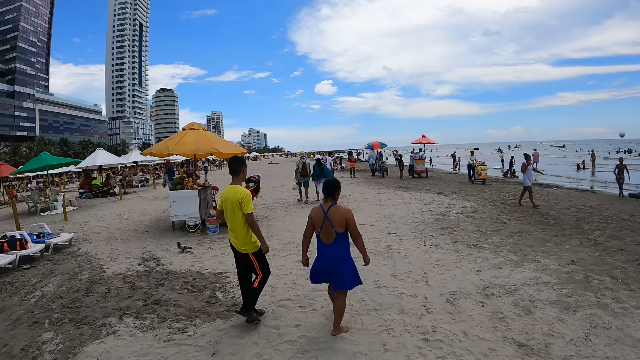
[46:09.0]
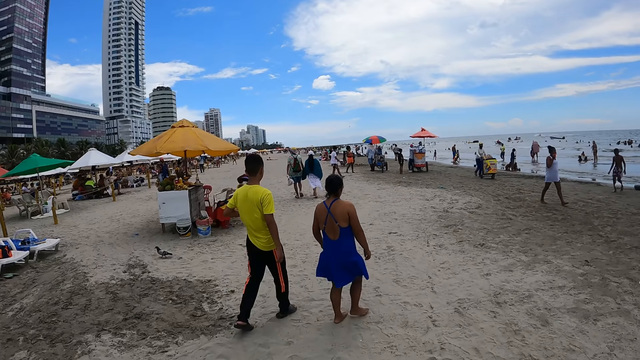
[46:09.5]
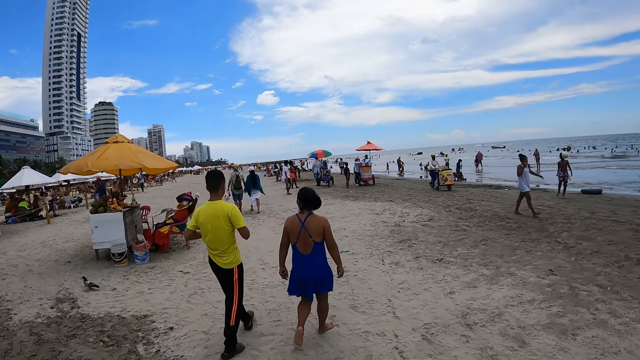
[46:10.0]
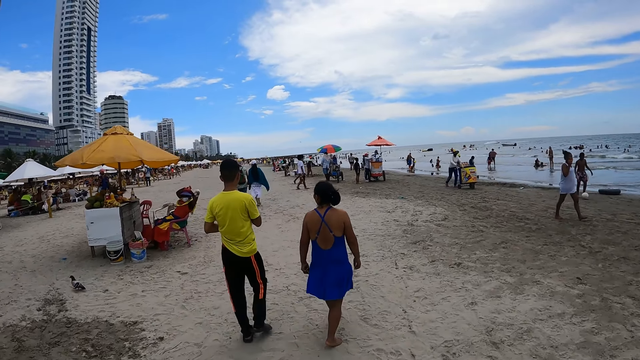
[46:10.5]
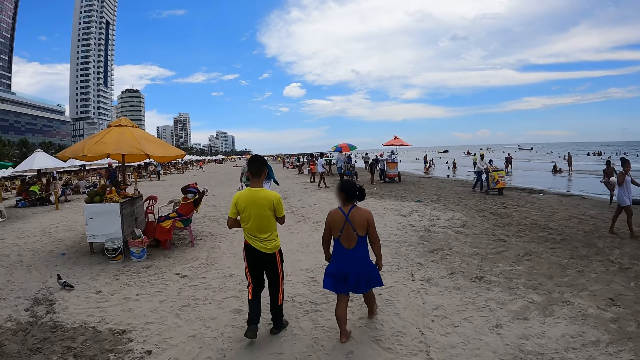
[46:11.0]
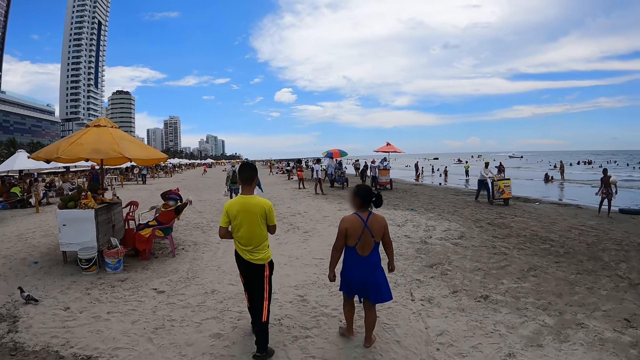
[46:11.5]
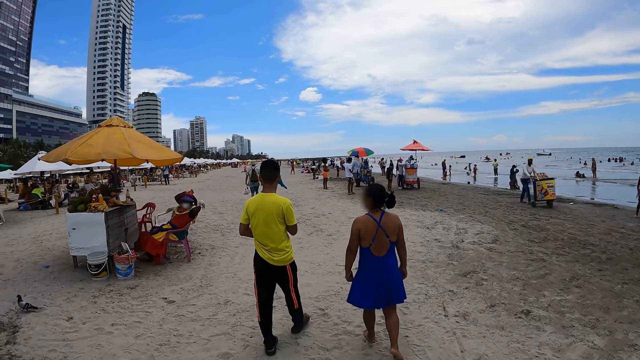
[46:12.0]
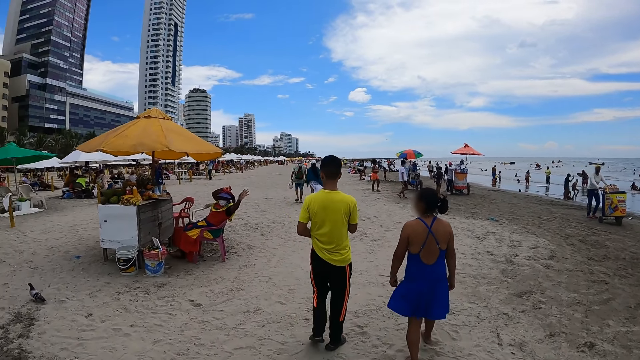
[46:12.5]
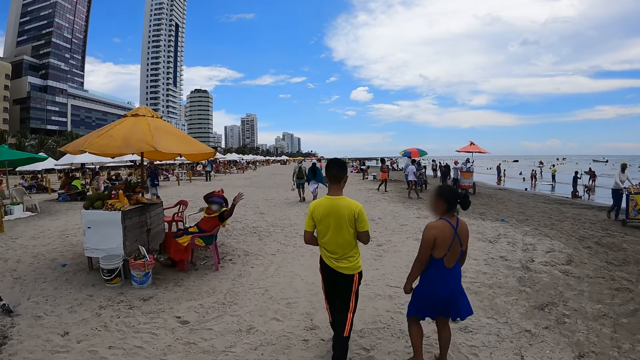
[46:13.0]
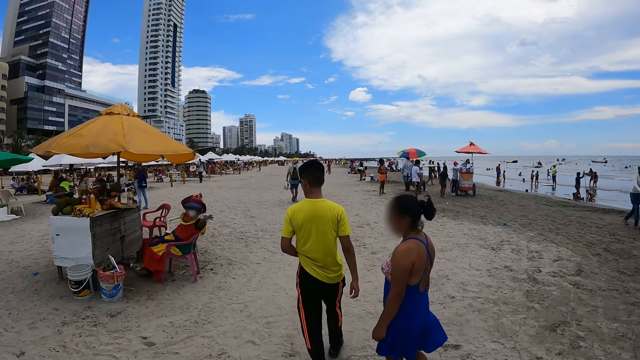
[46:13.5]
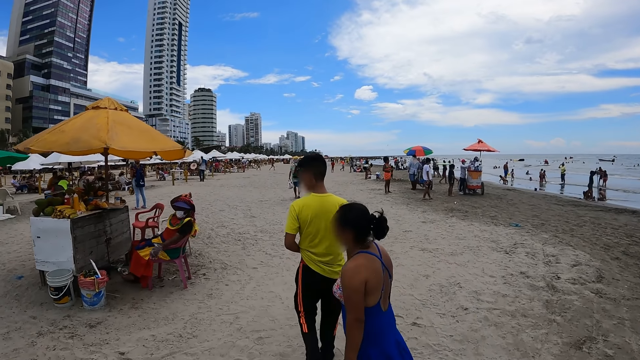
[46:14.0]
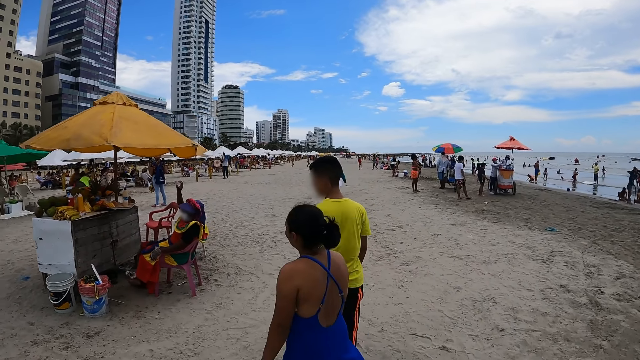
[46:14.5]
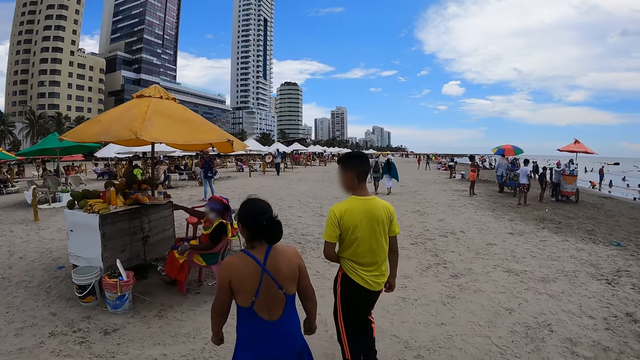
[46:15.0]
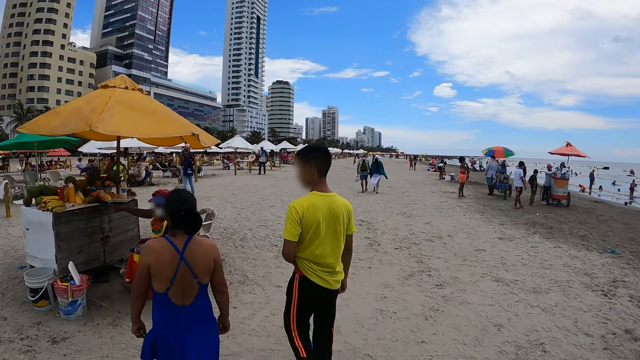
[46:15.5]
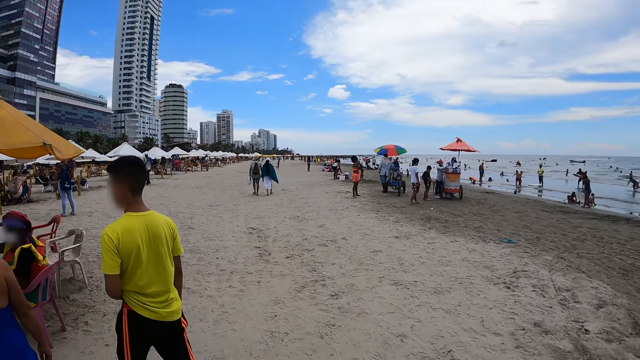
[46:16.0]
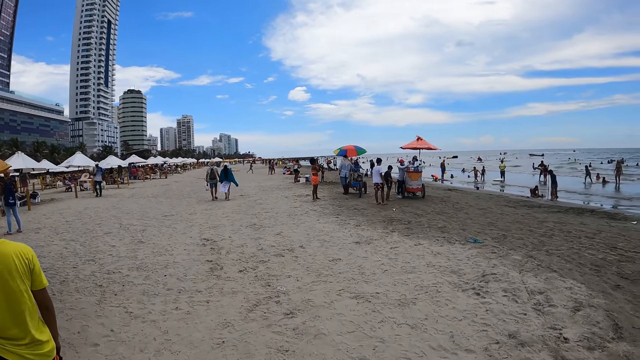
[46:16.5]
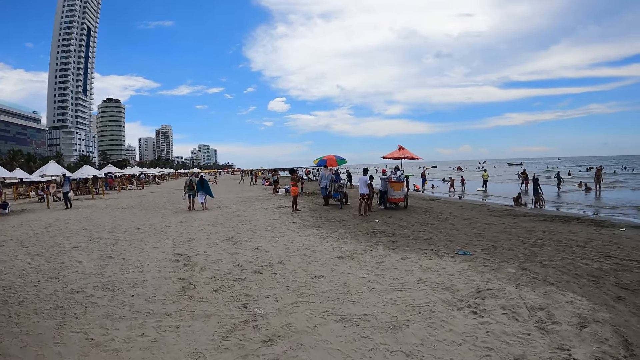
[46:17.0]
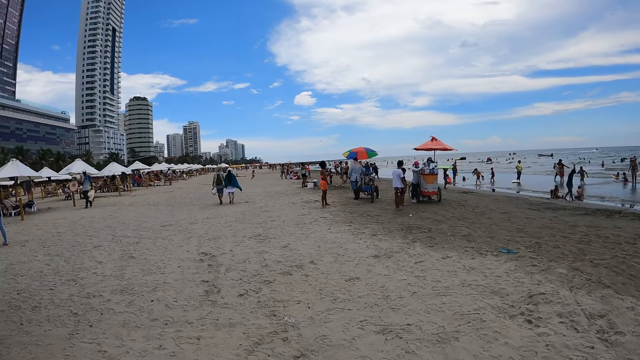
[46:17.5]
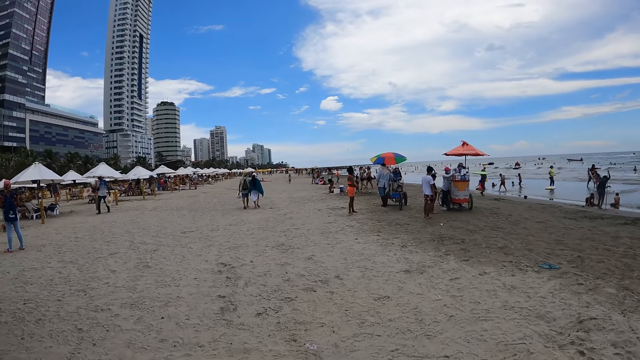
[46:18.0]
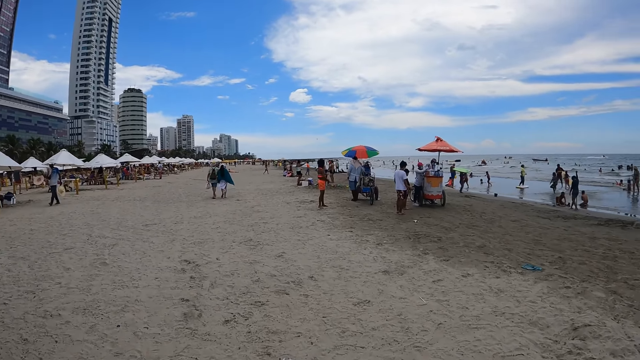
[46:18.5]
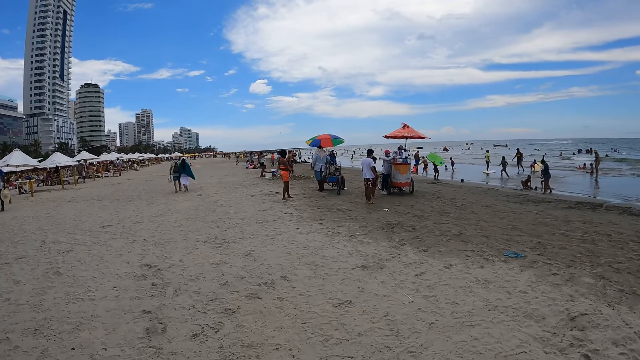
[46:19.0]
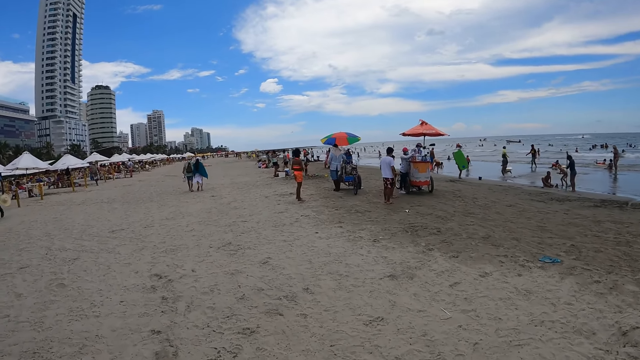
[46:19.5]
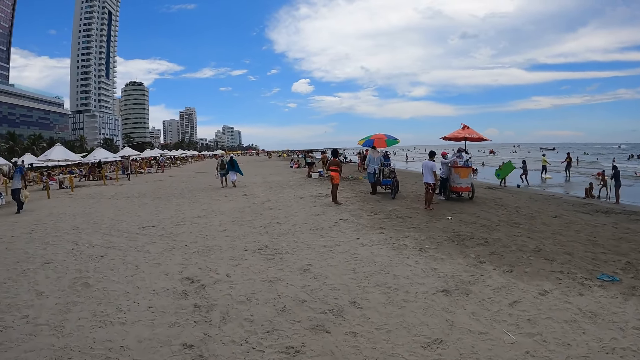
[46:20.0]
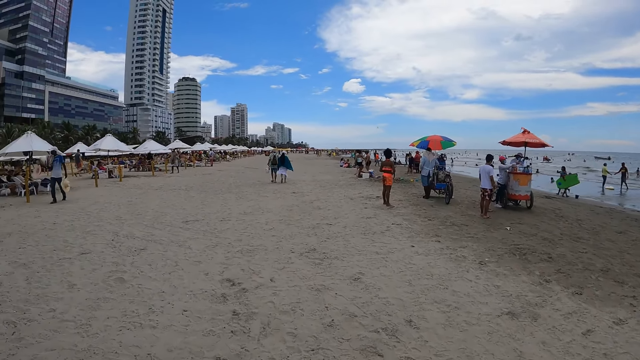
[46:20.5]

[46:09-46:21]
The camera wearer walks on the beach. They walk on the beach repeatedly.

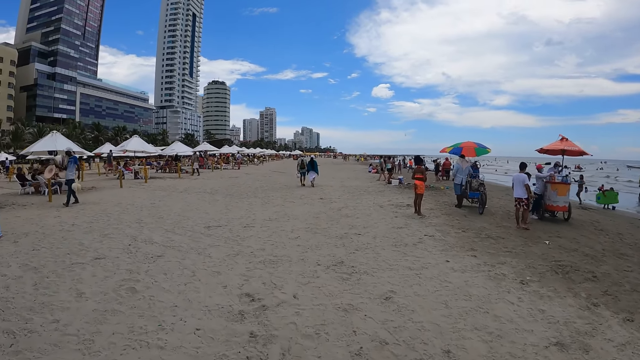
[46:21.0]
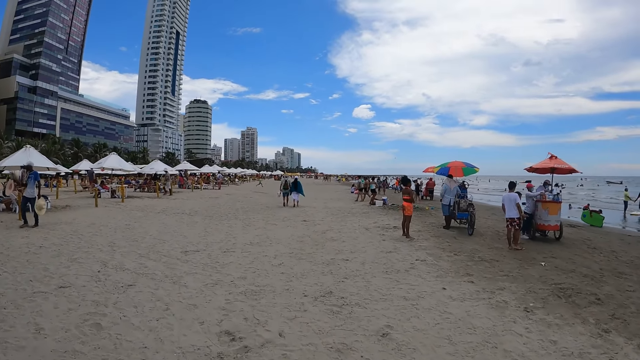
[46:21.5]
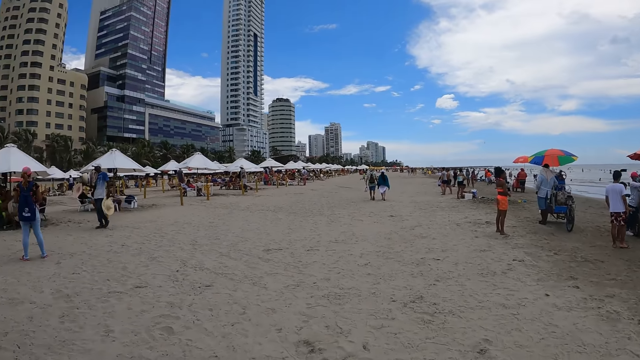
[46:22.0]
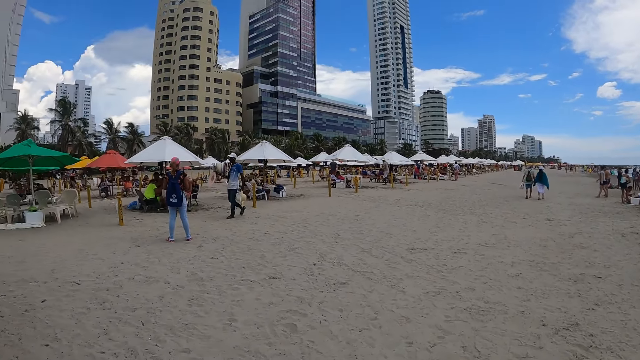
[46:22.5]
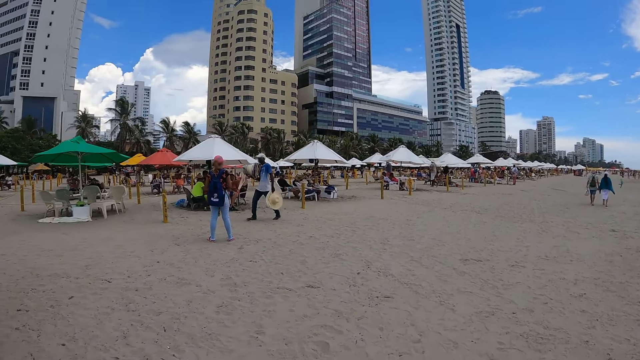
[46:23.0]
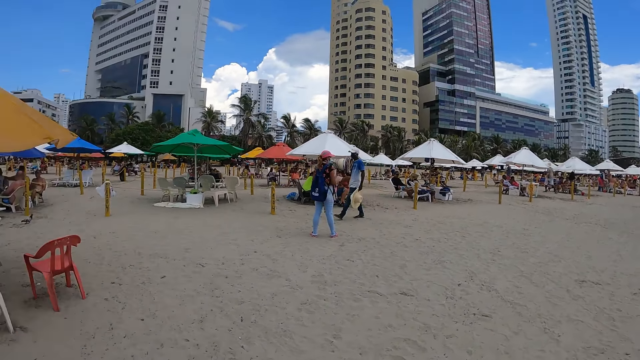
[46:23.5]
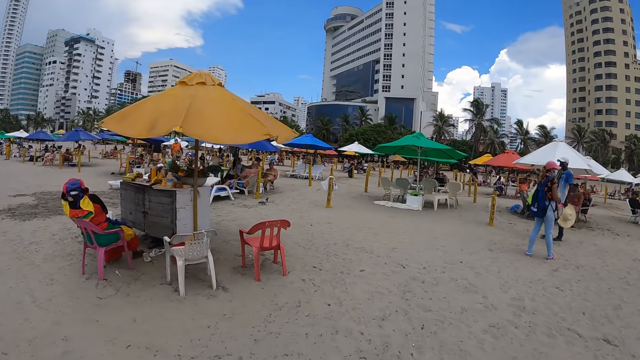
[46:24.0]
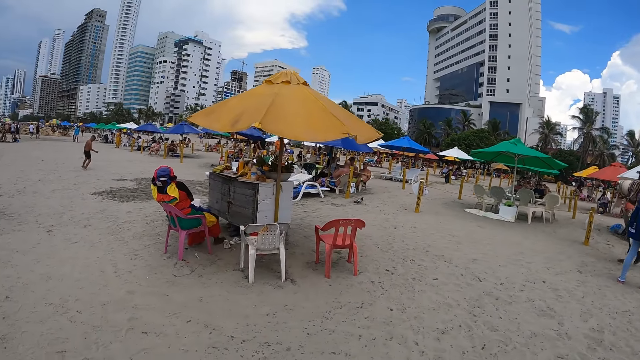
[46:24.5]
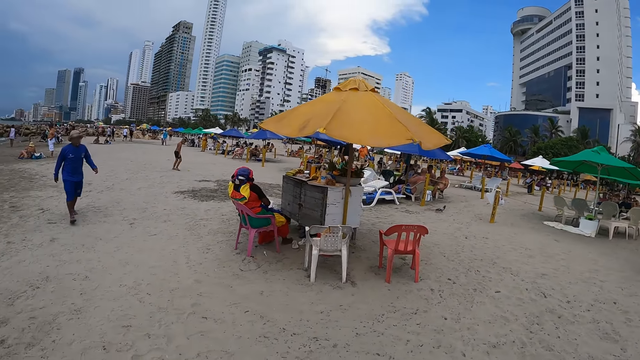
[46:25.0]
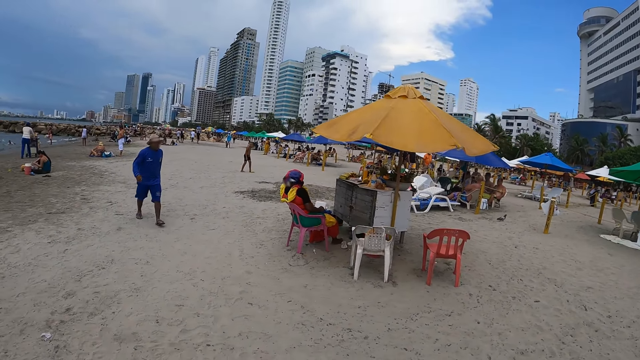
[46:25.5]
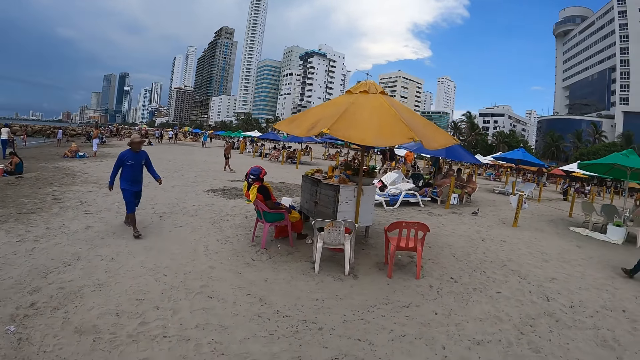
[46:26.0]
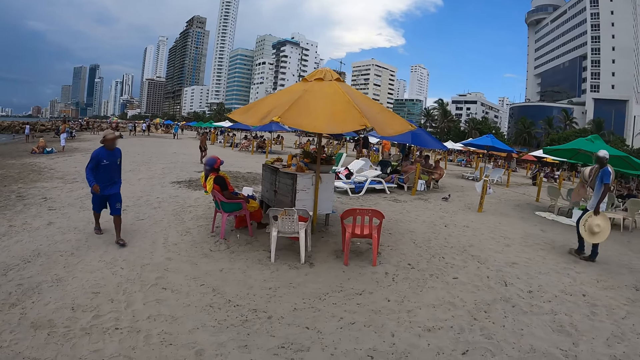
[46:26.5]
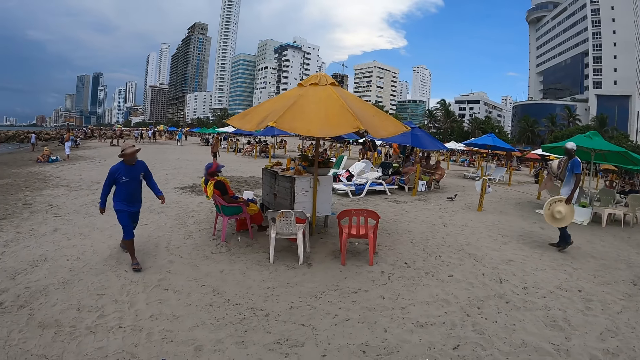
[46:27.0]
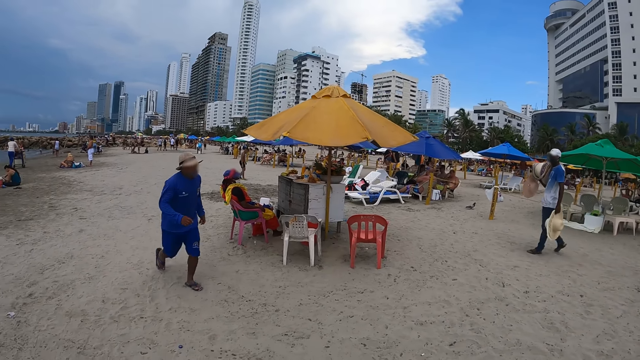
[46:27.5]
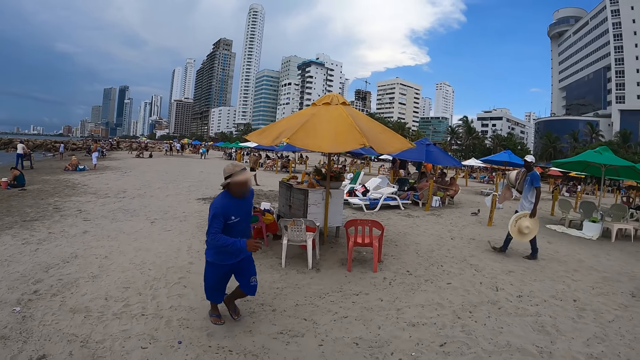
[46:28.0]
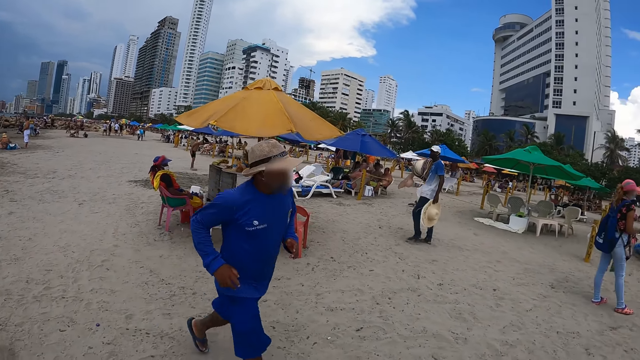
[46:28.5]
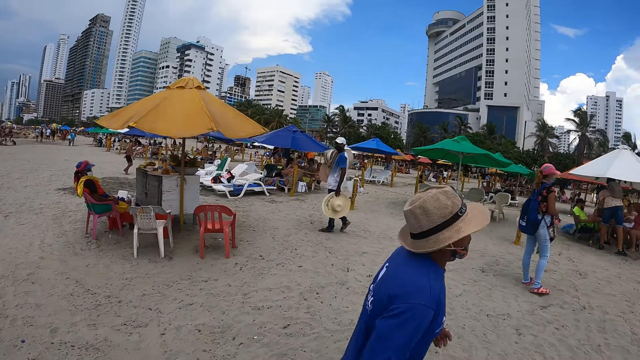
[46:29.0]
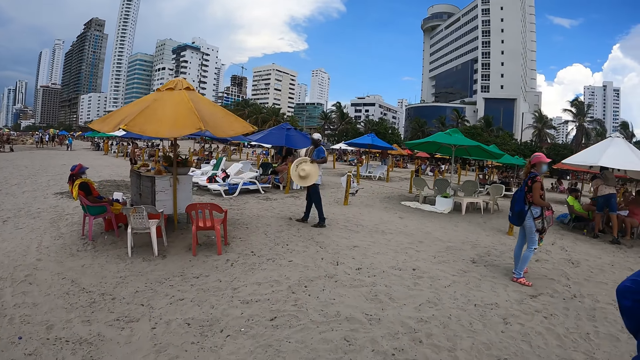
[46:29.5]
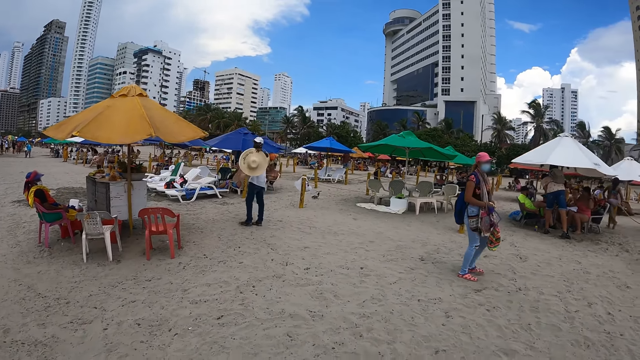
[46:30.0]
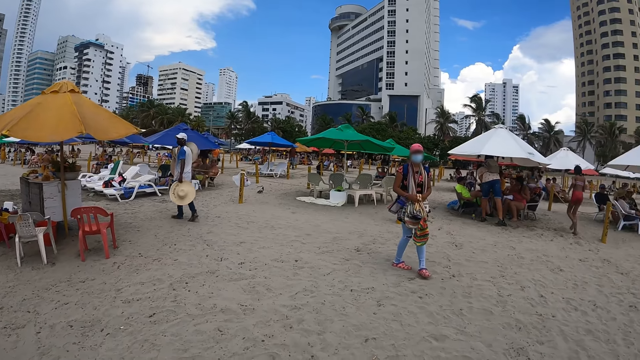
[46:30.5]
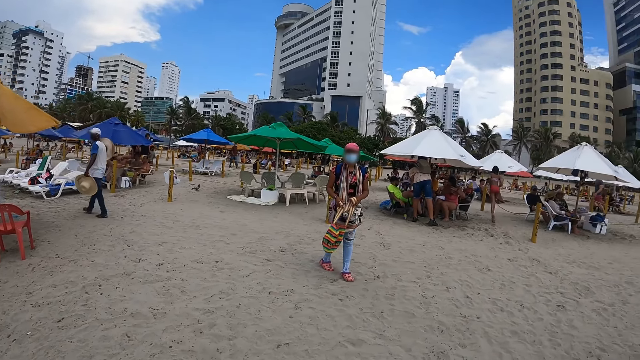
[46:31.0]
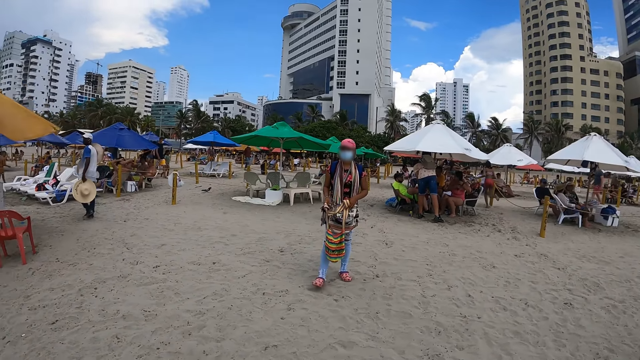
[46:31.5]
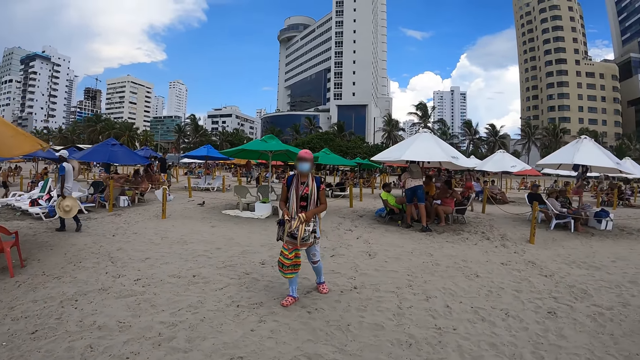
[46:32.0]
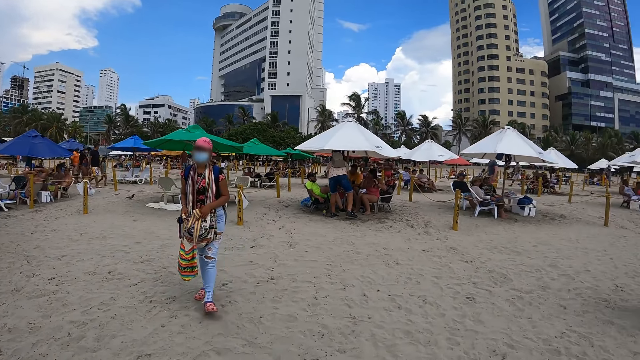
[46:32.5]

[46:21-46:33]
The camera wearer looks around. They turn around. They look around. A person interacts with the camera wearer. The camera wearer looks around.
